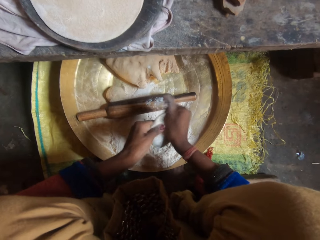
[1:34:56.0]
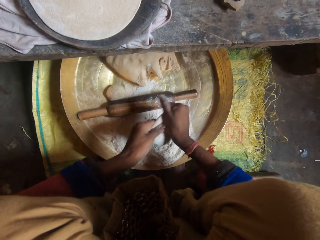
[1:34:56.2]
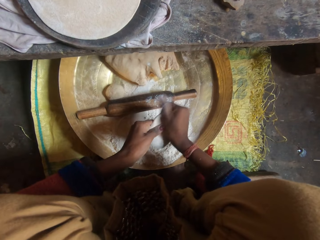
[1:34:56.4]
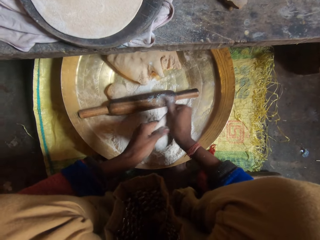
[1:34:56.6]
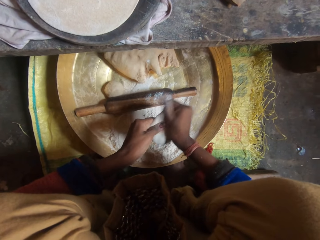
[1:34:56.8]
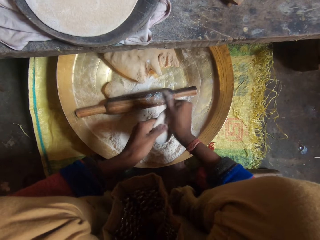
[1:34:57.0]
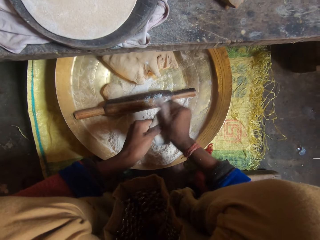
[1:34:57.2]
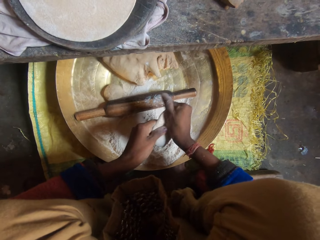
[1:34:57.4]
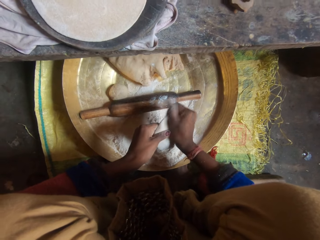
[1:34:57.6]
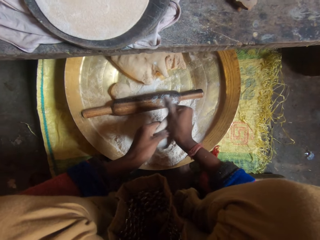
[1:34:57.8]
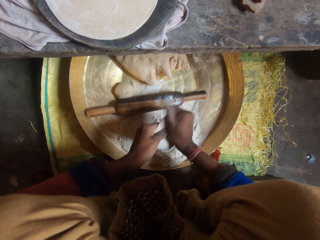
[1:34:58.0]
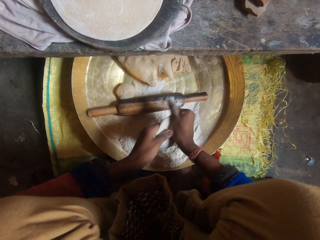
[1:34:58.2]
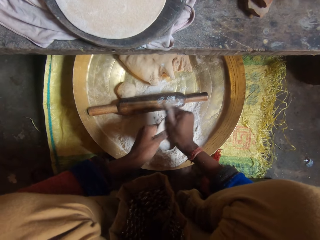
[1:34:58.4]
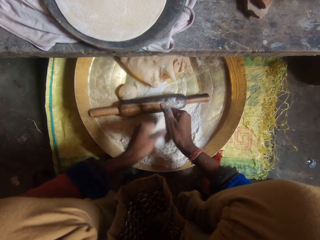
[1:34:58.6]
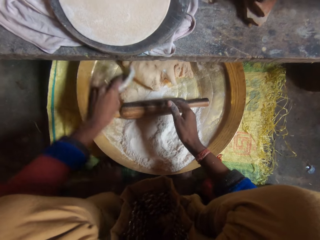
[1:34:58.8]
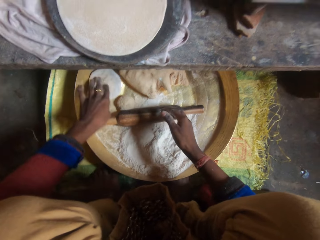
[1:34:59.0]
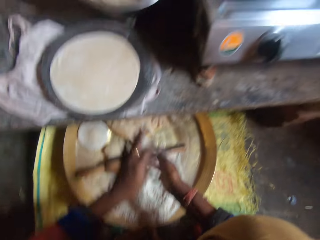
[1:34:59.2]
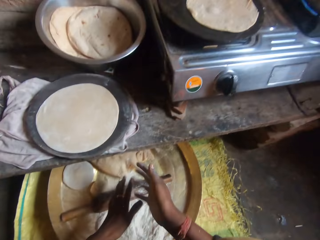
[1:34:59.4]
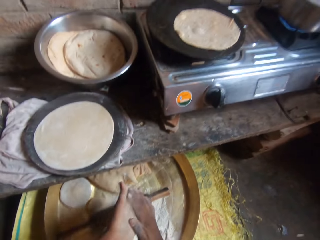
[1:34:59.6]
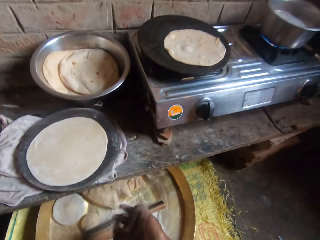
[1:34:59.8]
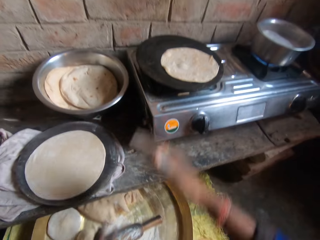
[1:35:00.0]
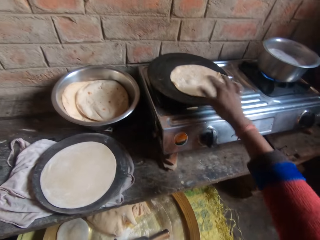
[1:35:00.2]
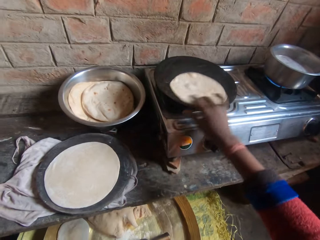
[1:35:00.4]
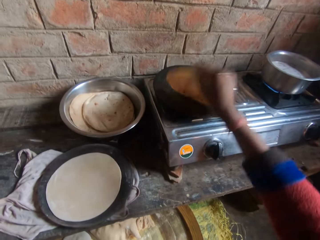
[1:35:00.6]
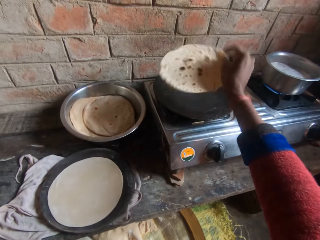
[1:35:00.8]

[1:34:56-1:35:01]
The camera wearer moves her left hand forward. She places the dough on the tray. She moves her hand towards her. She rubs her hands together. She moves her right hand forward. She pulls the flatbread towards her.
